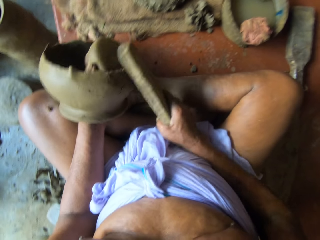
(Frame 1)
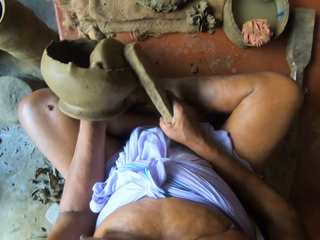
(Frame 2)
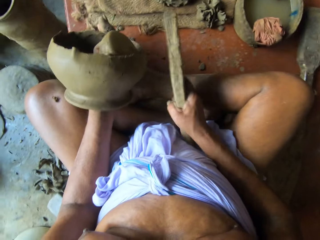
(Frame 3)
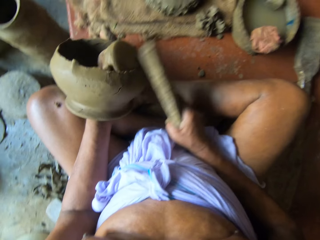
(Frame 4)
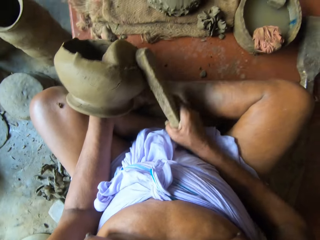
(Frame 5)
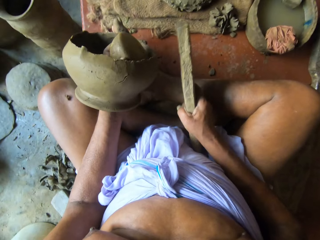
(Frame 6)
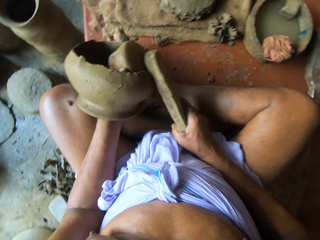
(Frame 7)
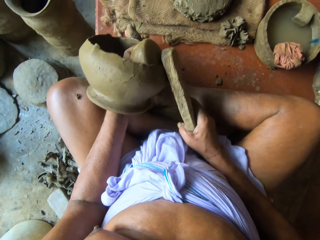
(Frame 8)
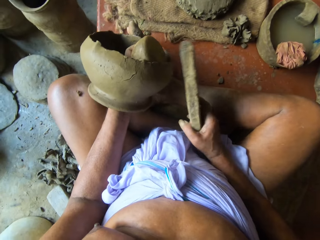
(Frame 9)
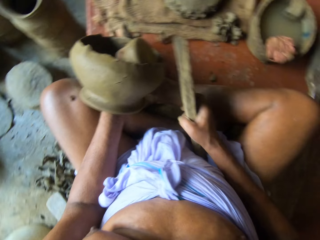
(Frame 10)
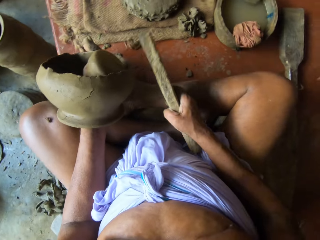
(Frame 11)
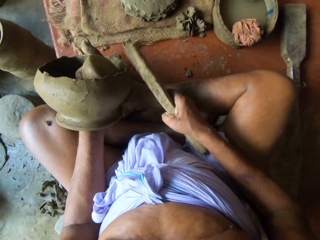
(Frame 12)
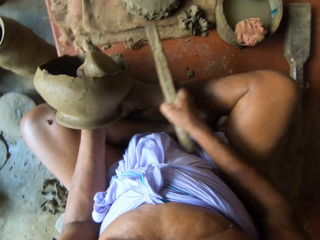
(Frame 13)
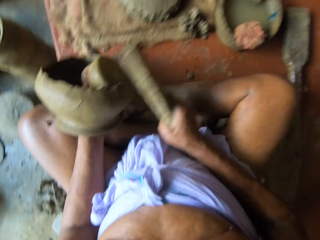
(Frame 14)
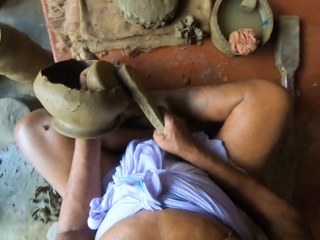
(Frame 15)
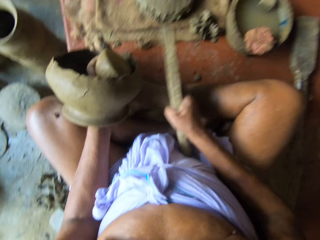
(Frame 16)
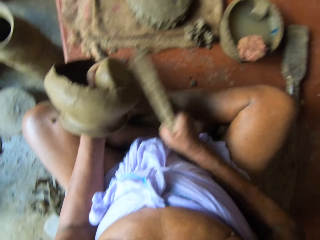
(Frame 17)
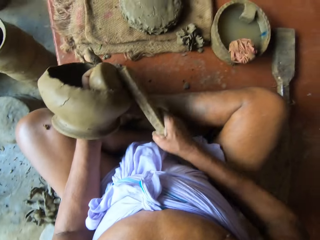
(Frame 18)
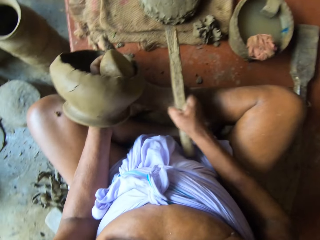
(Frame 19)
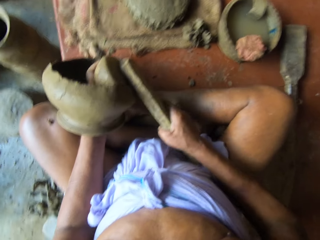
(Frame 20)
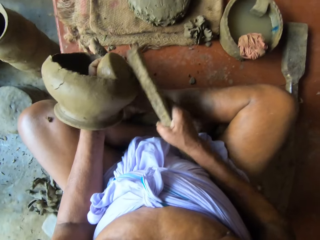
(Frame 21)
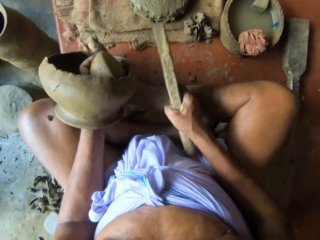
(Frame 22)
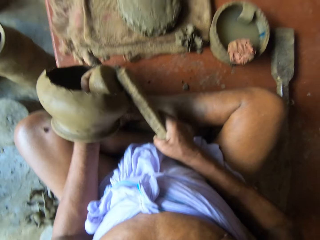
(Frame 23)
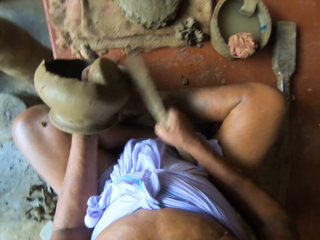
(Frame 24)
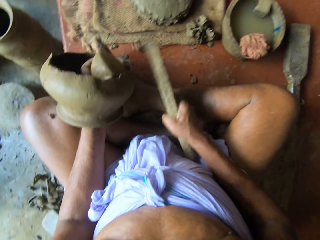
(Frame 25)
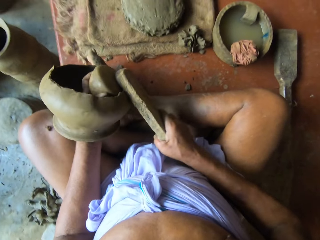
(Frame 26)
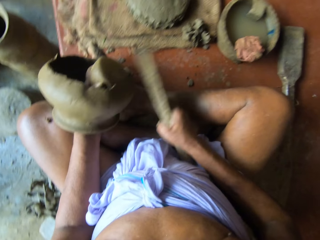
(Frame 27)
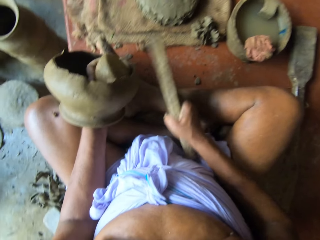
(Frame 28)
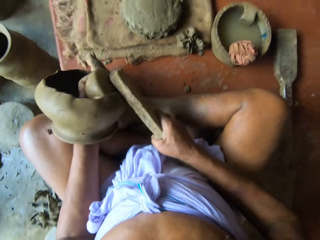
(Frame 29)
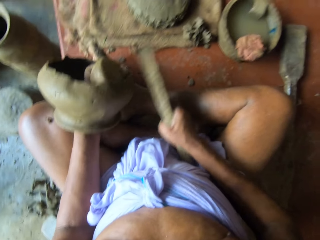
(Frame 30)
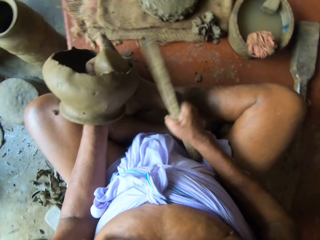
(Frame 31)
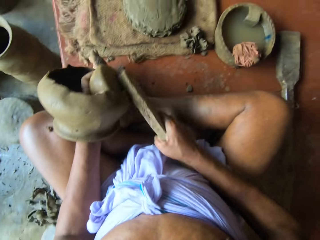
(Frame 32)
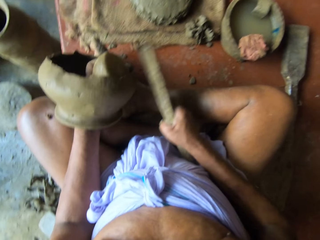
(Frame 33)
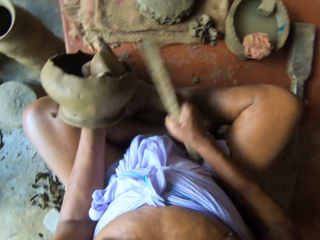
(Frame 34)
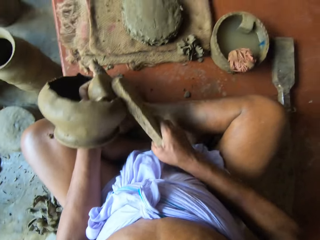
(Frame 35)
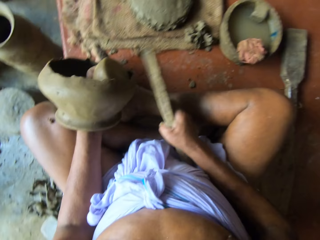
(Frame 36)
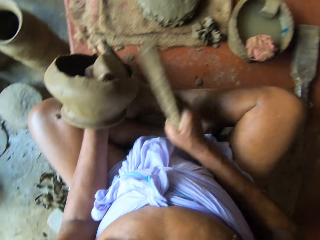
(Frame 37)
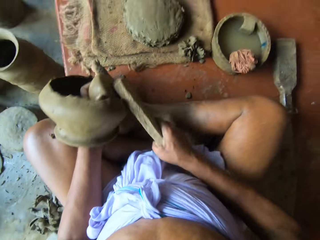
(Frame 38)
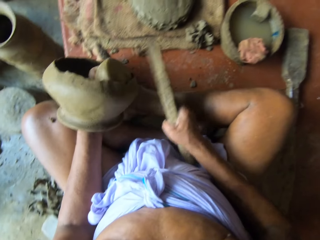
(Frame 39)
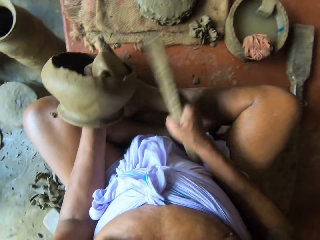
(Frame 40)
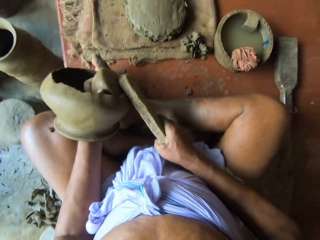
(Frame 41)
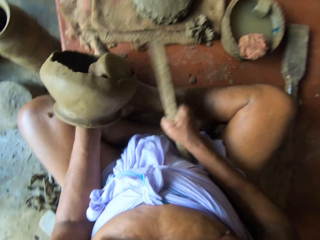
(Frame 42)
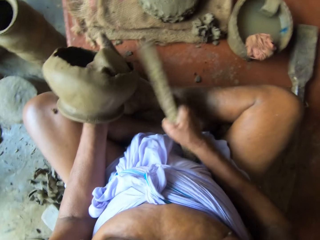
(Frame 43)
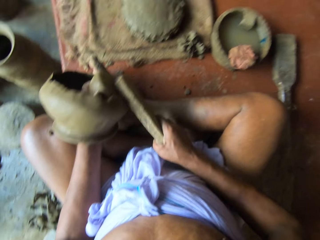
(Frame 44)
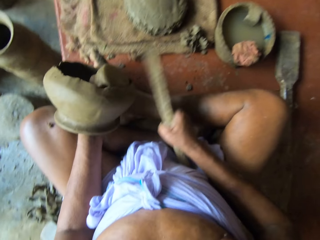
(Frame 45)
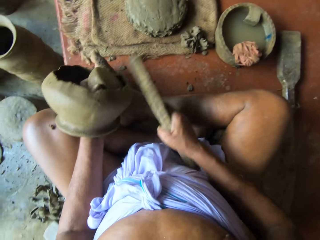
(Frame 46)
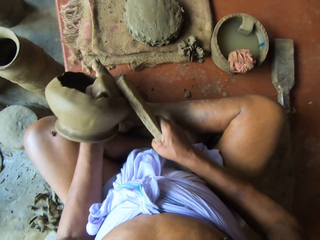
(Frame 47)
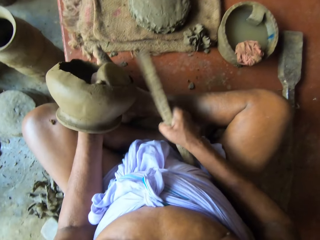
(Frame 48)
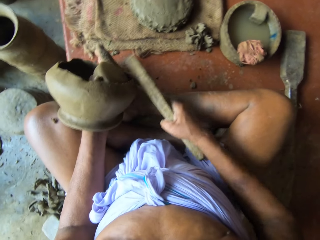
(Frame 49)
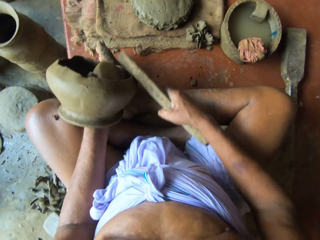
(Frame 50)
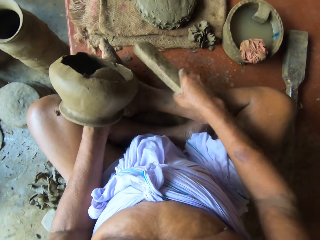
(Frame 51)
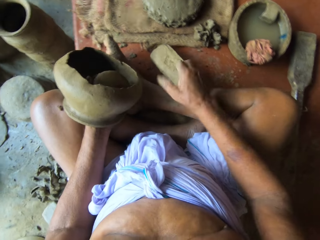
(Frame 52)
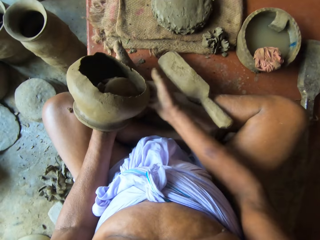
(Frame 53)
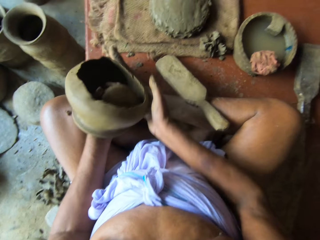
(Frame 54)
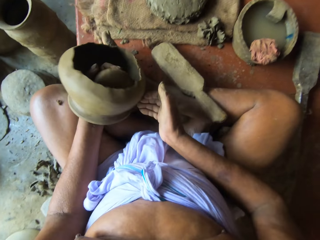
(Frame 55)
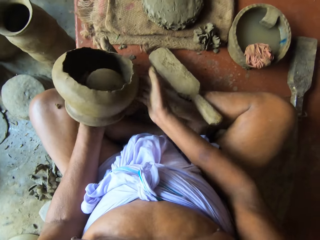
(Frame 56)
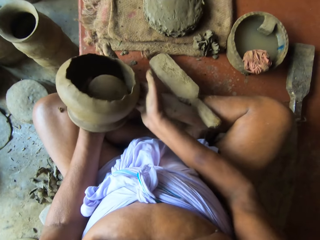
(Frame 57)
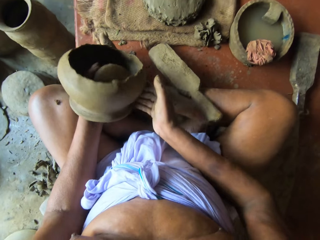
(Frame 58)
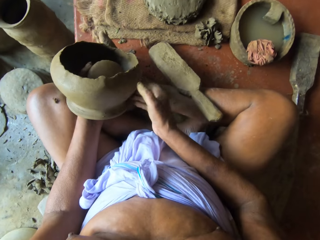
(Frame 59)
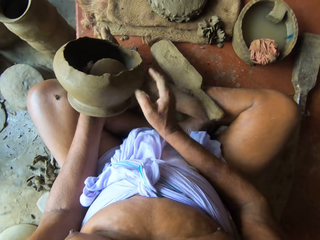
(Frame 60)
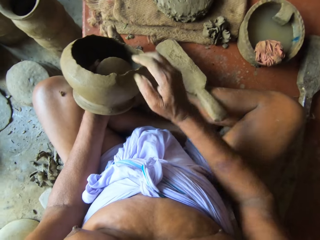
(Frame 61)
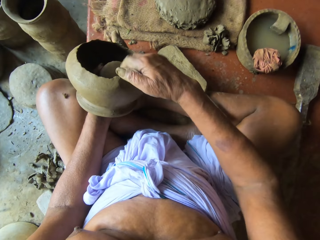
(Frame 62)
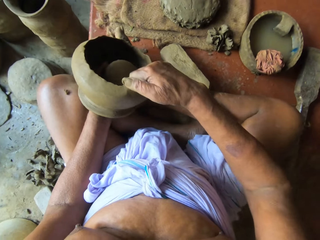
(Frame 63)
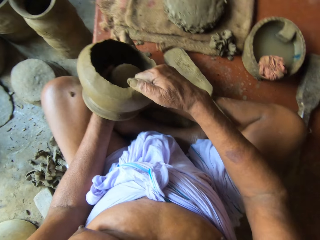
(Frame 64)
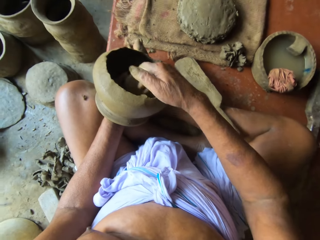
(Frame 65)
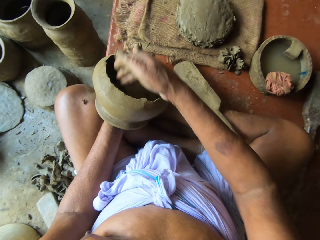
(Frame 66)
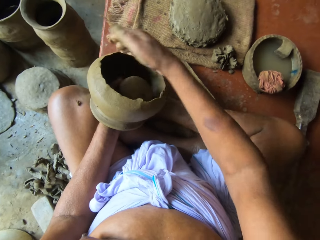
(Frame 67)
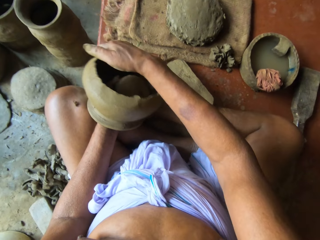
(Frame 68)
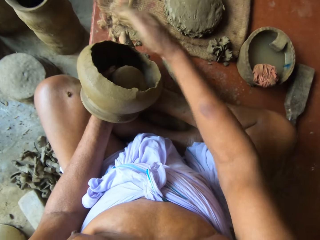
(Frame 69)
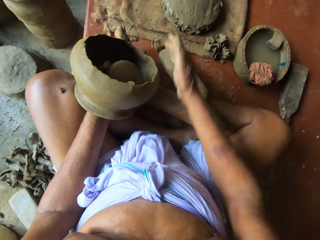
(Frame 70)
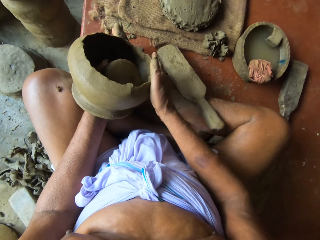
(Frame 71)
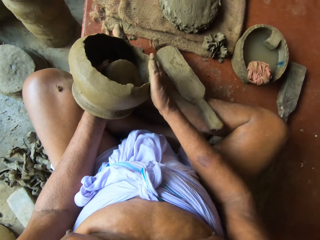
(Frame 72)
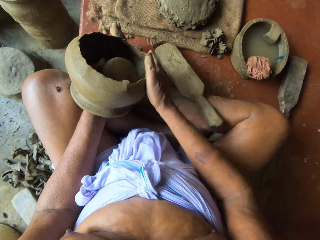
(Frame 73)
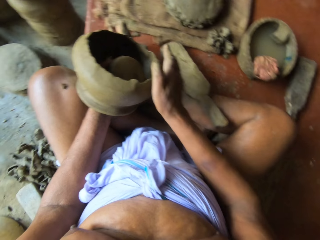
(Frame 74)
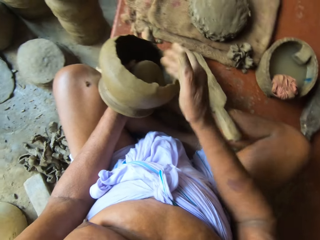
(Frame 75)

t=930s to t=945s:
The camera wearer drops the sculpting wood on the floor with his right hand. He adjusts the clay in his left hand with his right hand. He rotates the pot. He touches the clay in his left hand with his right hand.

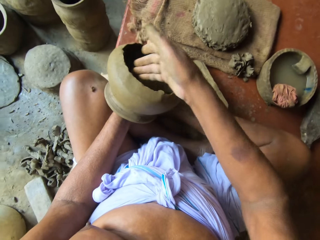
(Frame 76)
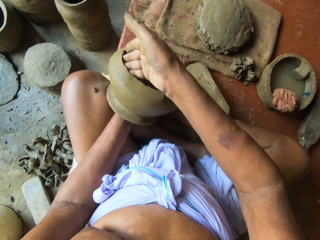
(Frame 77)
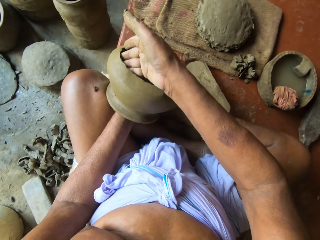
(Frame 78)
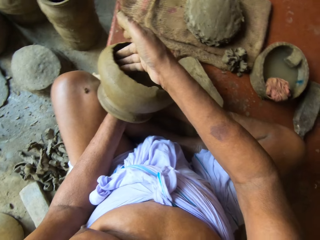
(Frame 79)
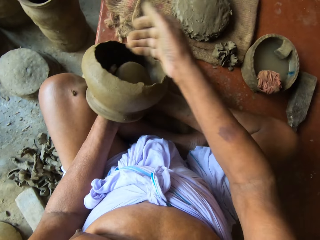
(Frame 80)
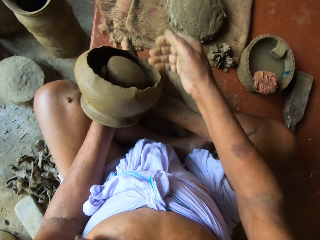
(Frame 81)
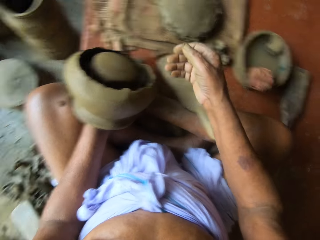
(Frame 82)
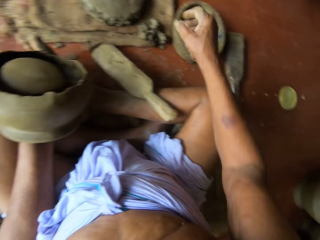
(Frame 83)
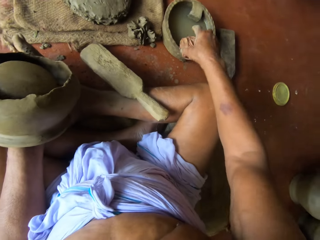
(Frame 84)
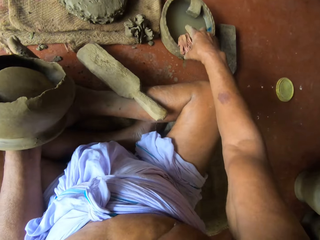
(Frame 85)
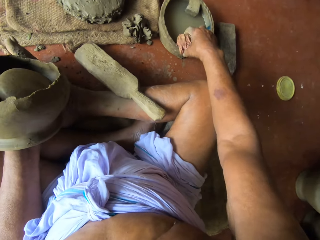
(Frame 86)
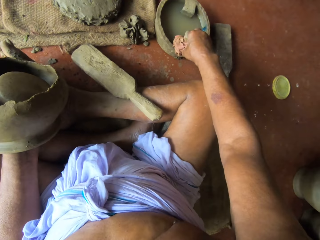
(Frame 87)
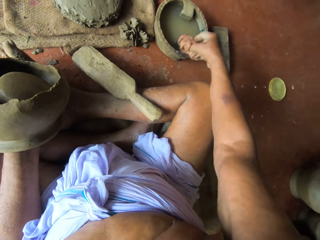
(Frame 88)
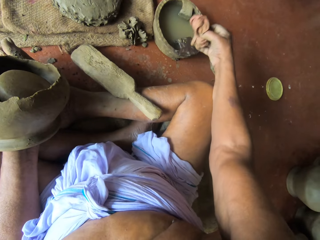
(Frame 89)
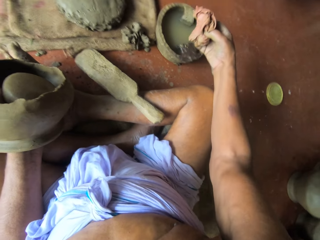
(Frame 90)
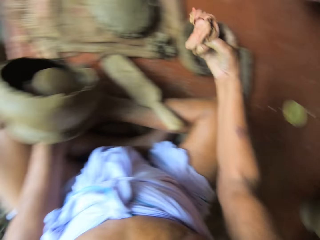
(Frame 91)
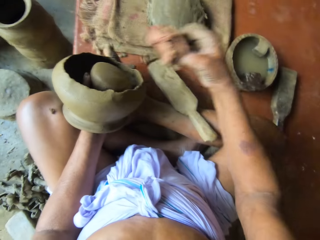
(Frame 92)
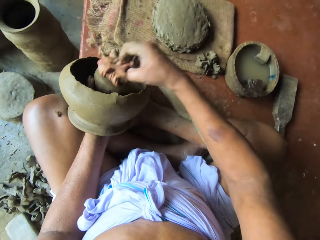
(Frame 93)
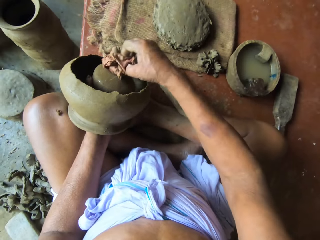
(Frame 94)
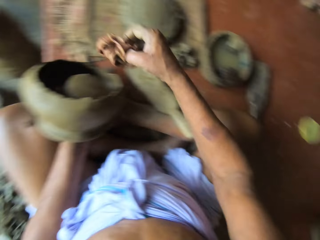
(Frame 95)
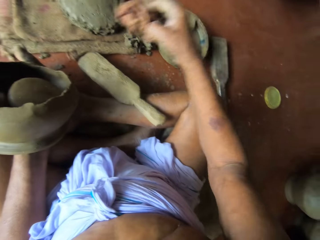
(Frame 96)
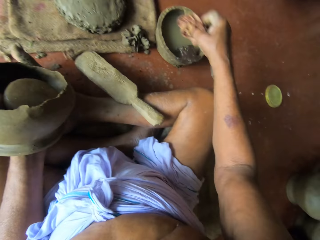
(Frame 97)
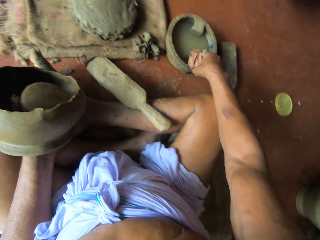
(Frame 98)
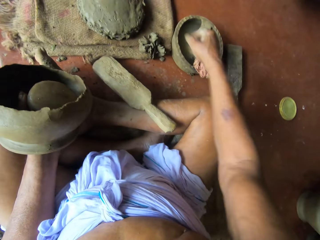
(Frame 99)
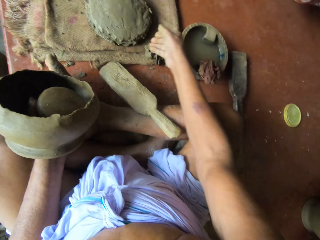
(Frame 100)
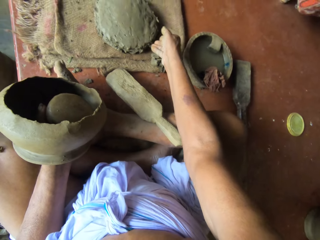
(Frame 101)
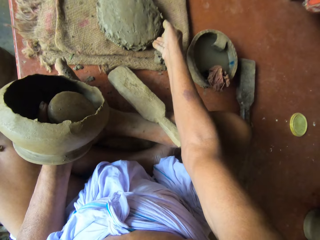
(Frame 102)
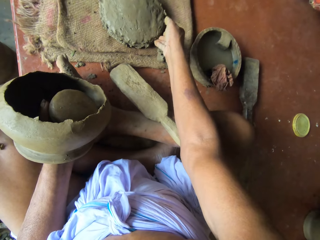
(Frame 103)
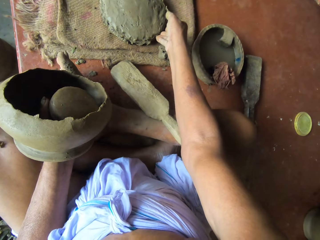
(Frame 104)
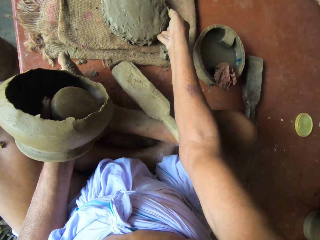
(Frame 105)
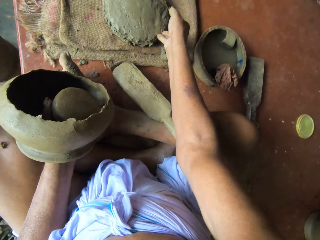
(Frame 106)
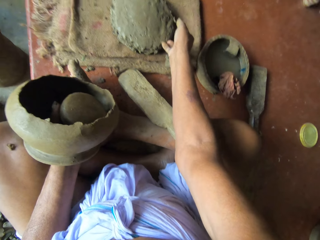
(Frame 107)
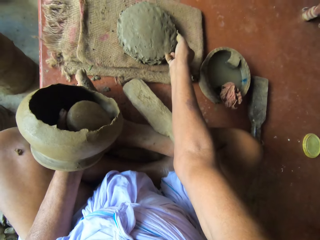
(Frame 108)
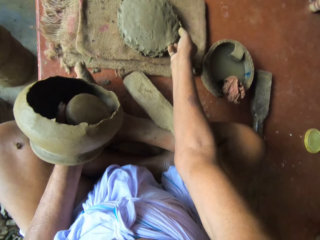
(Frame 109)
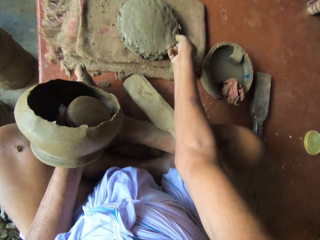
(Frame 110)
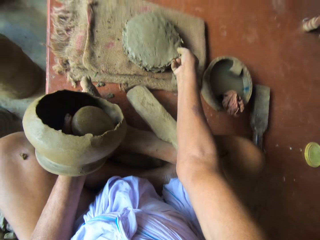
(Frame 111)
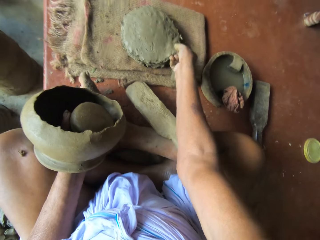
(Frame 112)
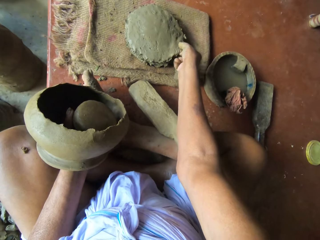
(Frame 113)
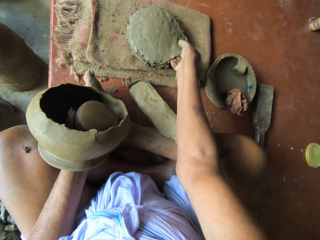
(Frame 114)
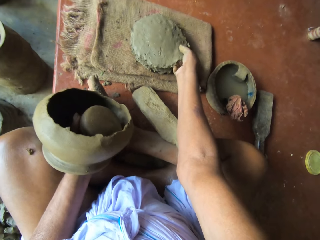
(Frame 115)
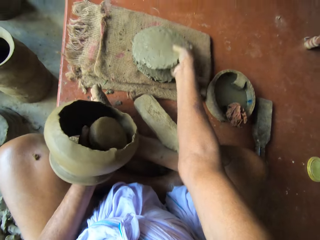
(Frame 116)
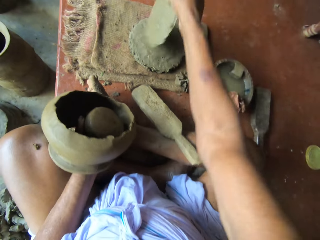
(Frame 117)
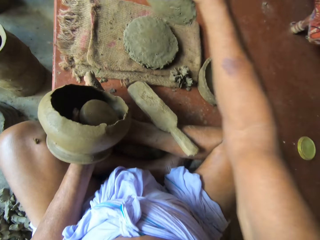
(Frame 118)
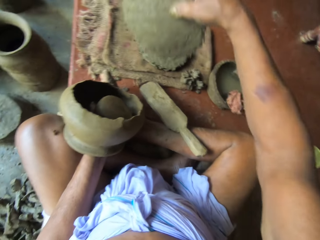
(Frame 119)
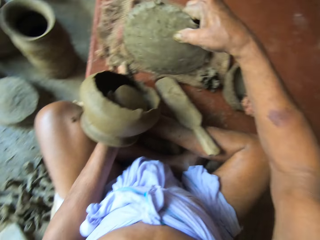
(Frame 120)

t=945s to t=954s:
The camera wearer picks the clay gum or wet rug from the mortar with his right hand. He puts the wet rug on the stone. He touches the stone in his left hand with the clay gum in his right hand. He places the clay gum in the mortar with his right hand. He picks a clay from the clay on the sand bag with his right hand.
